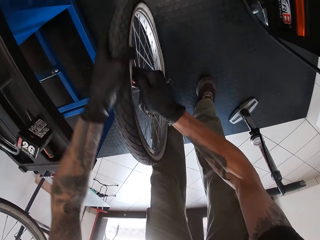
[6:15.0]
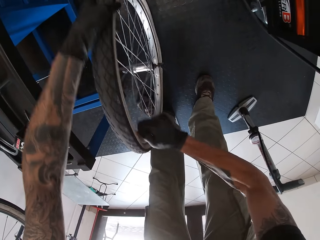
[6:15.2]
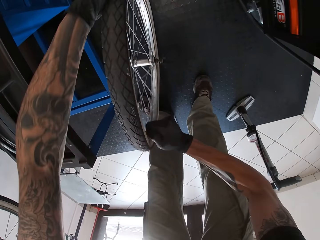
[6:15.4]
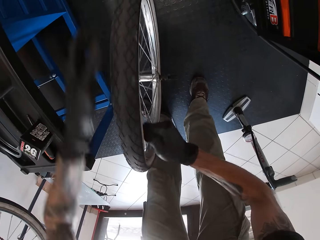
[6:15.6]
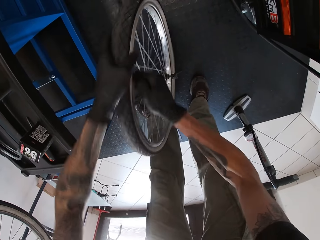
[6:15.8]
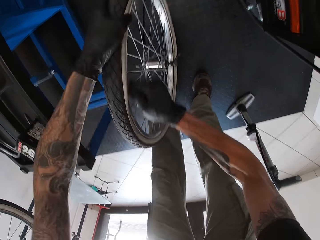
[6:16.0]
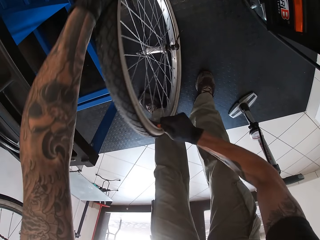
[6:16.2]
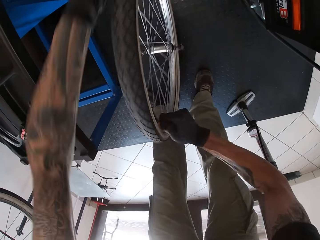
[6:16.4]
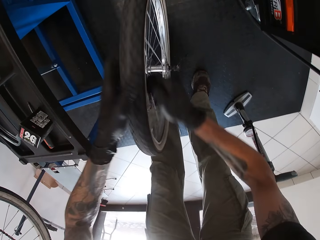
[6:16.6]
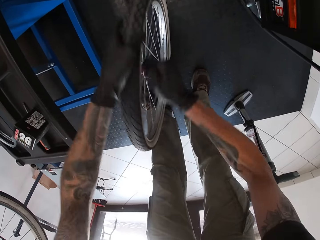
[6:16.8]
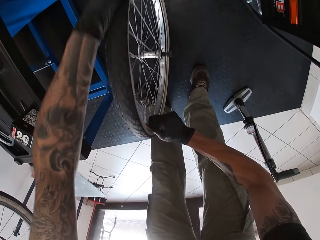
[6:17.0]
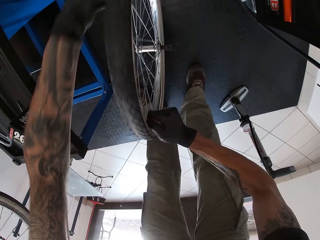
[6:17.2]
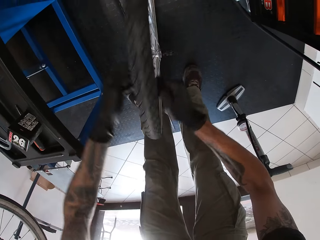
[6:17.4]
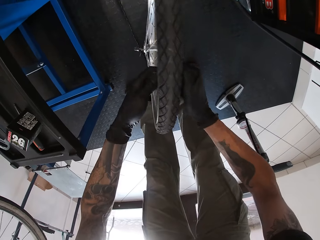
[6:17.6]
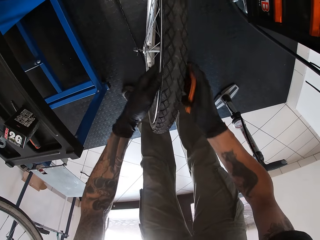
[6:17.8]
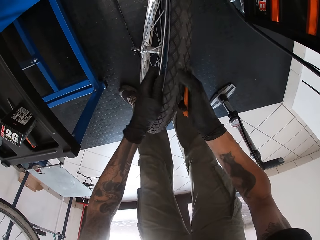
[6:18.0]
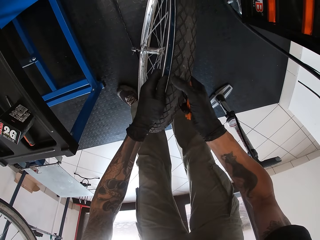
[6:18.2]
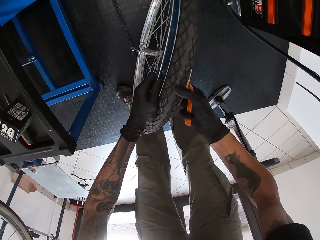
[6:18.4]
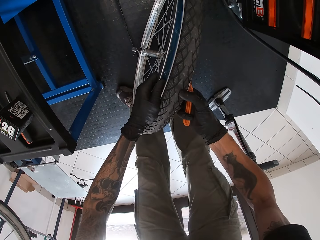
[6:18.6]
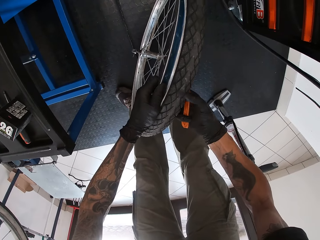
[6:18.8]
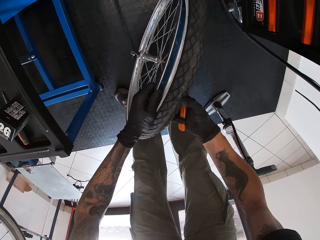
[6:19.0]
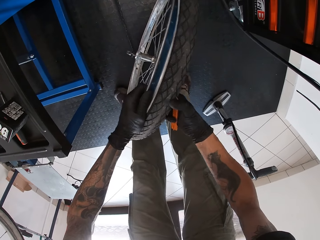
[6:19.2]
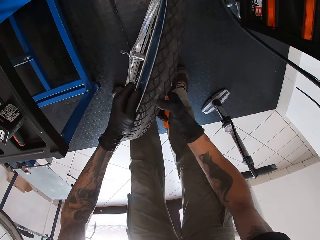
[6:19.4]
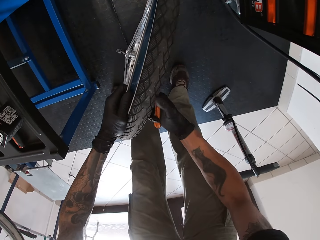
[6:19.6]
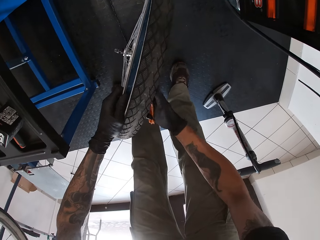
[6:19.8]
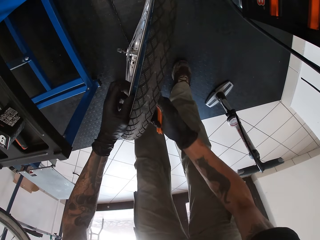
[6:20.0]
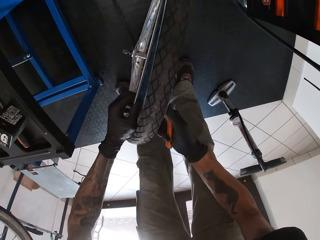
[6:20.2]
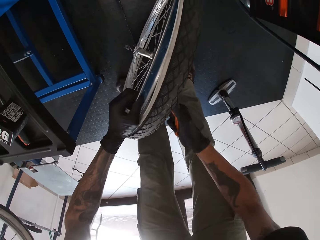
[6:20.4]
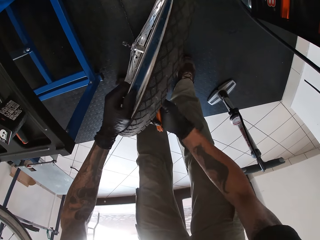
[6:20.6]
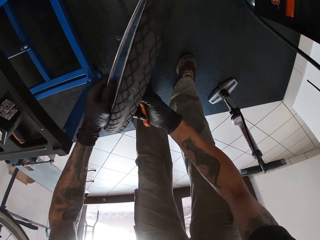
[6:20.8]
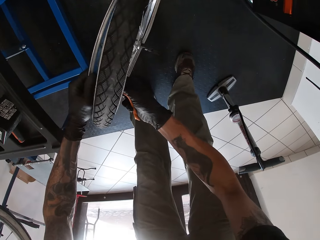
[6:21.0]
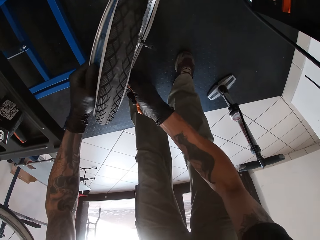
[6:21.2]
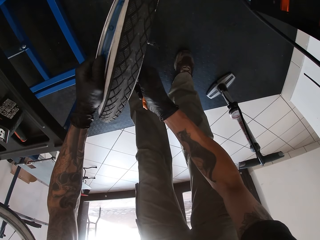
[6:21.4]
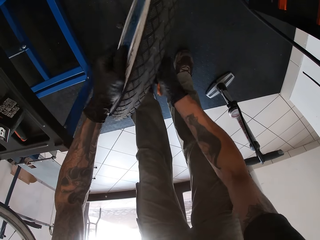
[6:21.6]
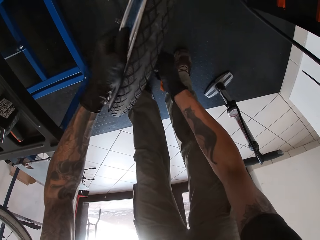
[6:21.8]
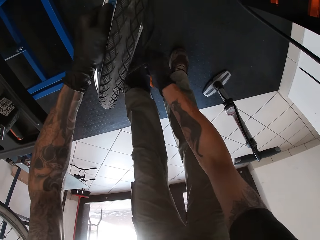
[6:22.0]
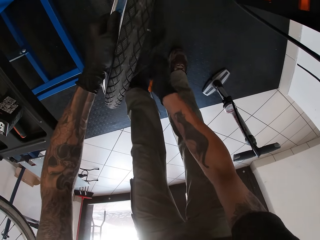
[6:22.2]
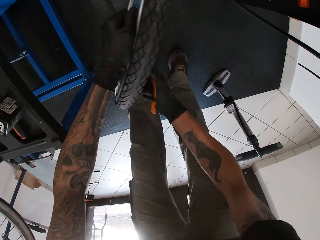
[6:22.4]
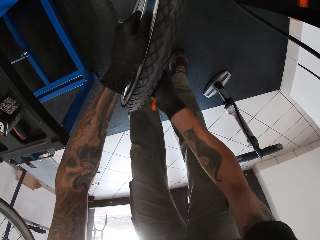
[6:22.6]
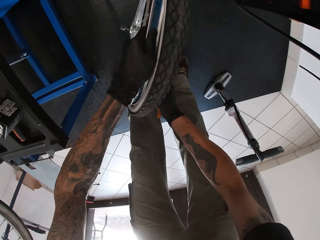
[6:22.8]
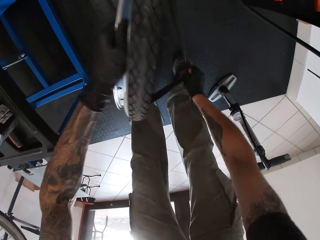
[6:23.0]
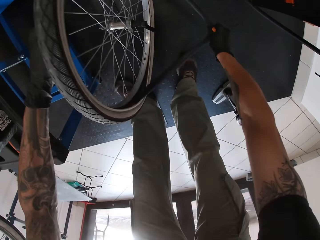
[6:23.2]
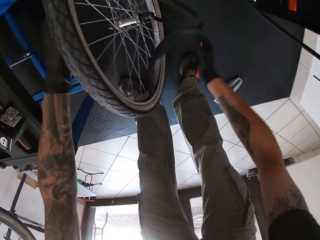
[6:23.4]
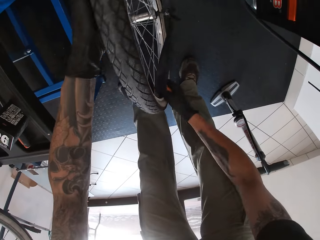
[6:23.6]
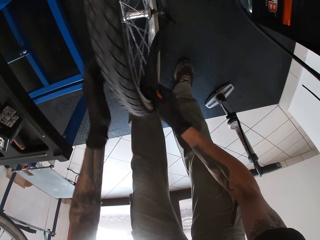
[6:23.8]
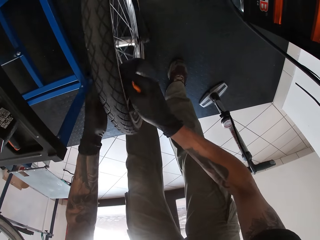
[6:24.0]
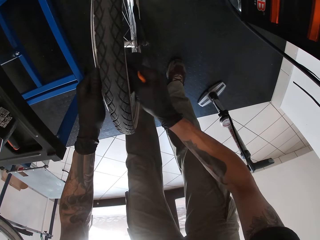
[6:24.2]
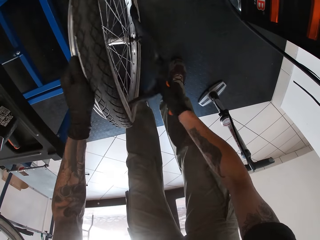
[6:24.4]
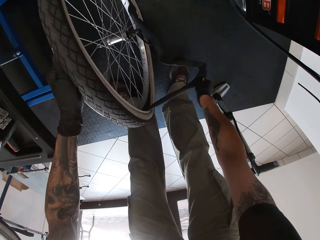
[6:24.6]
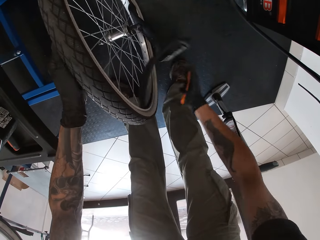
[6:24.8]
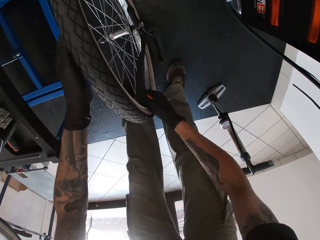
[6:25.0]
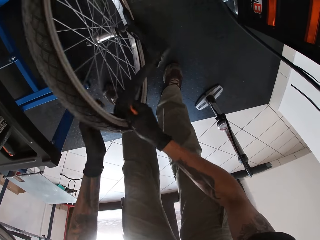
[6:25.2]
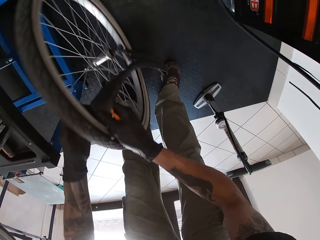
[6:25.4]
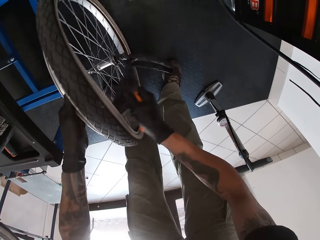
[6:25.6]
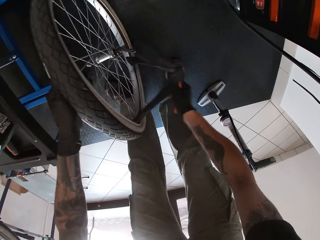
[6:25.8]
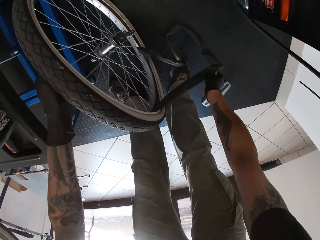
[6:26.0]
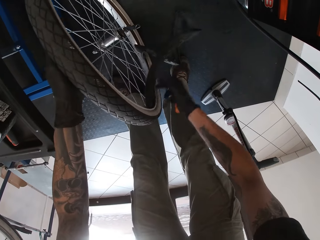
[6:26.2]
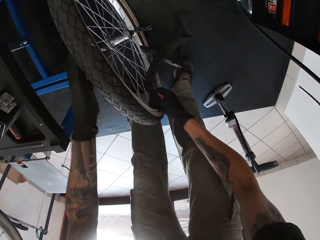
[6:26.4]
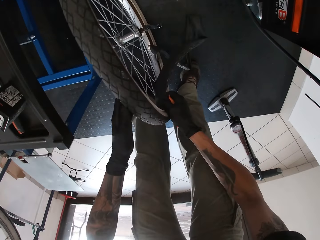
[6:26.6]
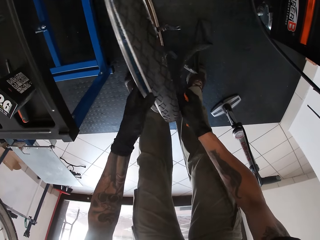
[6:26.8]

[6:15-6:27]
The camera wearer brings out a bicycle inner tube from the bicycle with his right hand.

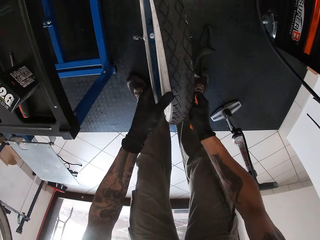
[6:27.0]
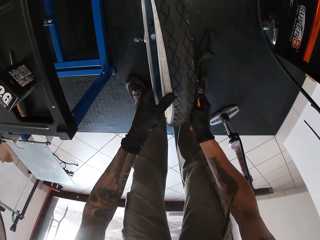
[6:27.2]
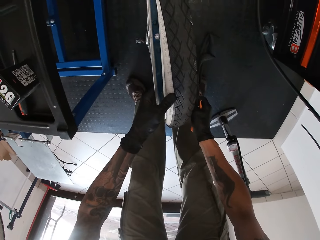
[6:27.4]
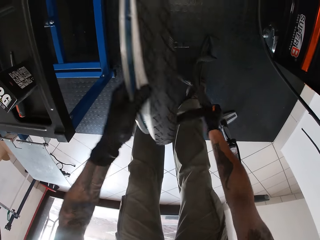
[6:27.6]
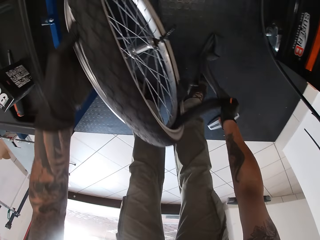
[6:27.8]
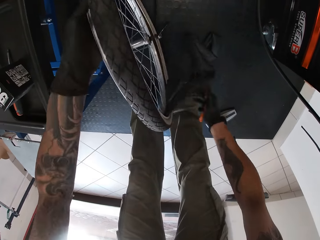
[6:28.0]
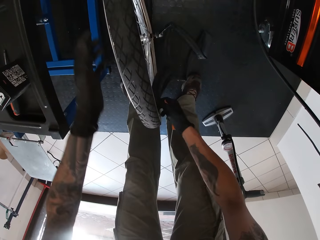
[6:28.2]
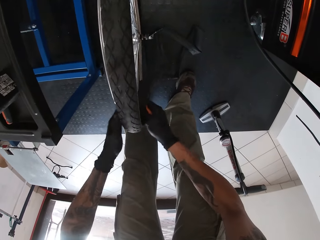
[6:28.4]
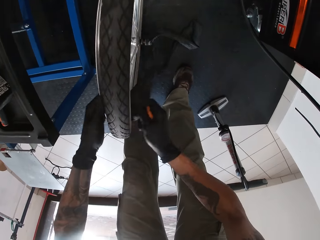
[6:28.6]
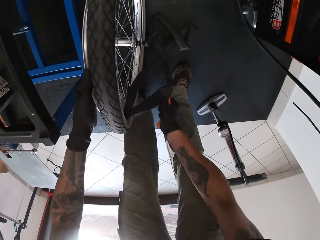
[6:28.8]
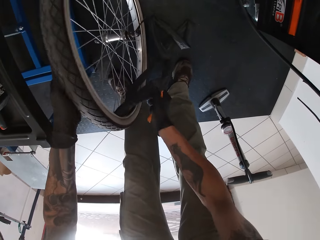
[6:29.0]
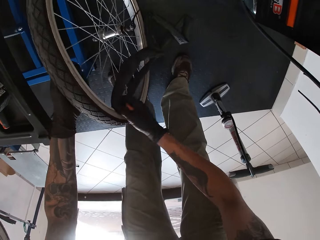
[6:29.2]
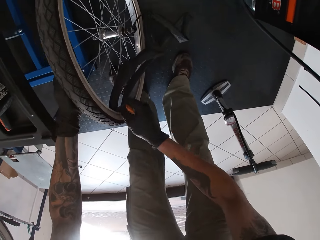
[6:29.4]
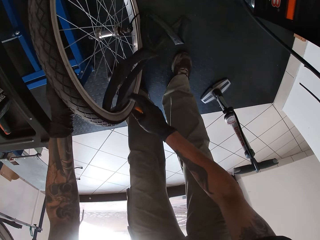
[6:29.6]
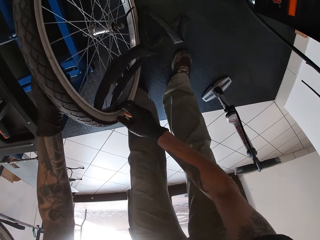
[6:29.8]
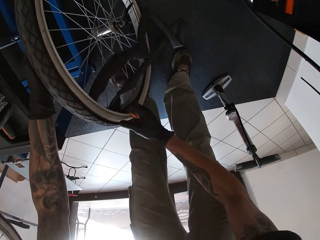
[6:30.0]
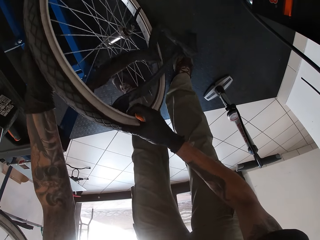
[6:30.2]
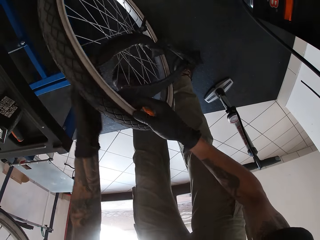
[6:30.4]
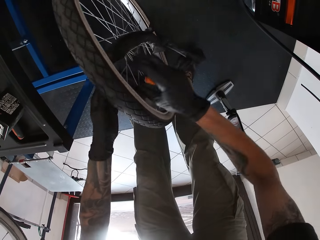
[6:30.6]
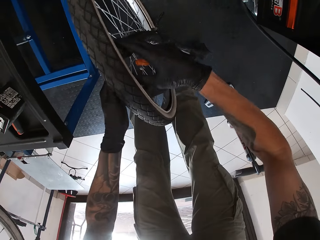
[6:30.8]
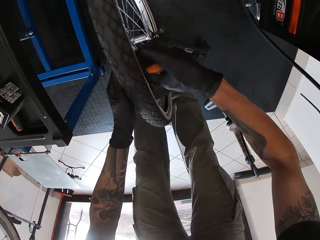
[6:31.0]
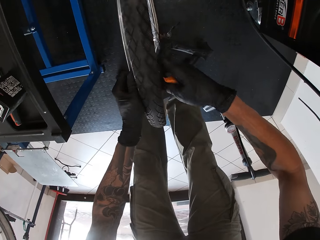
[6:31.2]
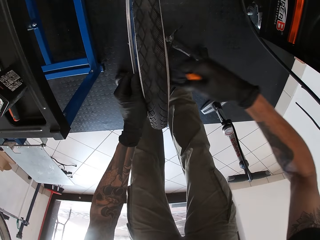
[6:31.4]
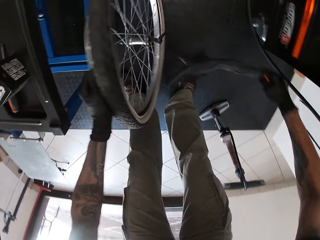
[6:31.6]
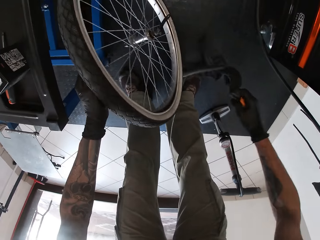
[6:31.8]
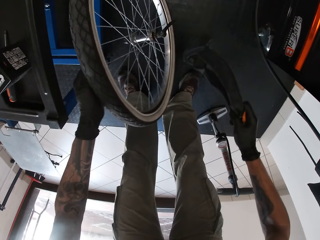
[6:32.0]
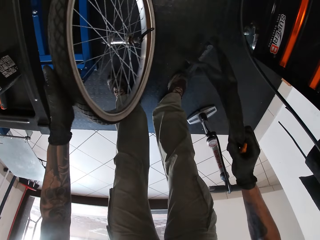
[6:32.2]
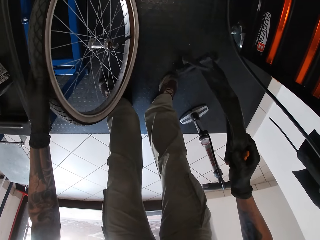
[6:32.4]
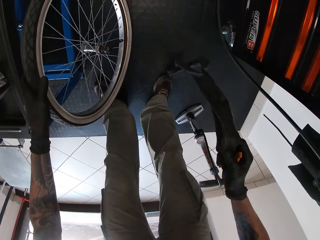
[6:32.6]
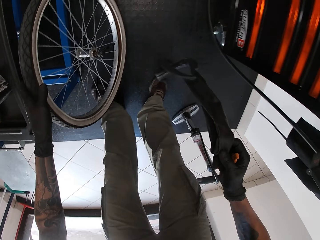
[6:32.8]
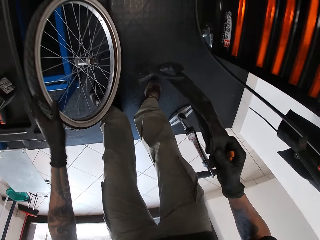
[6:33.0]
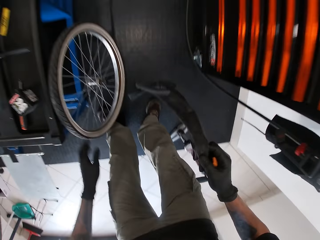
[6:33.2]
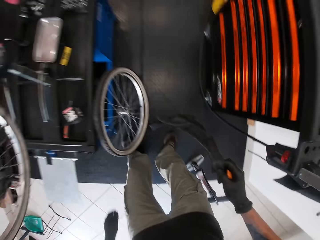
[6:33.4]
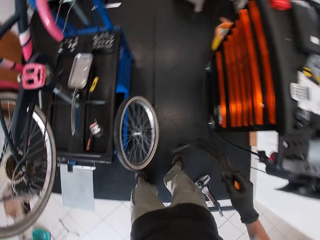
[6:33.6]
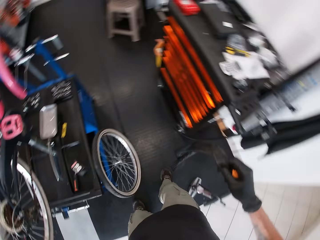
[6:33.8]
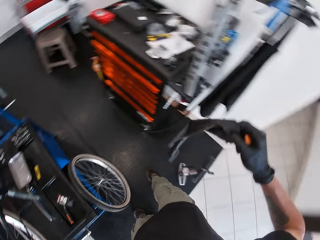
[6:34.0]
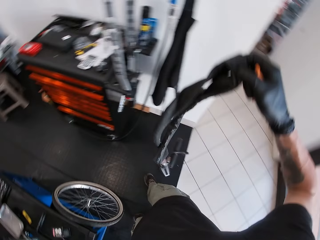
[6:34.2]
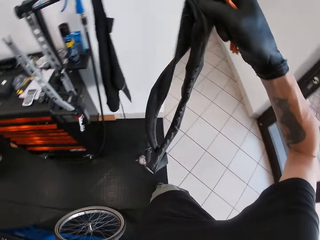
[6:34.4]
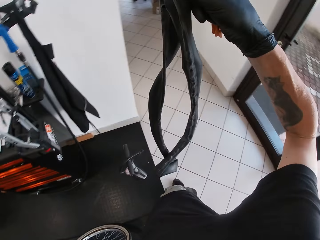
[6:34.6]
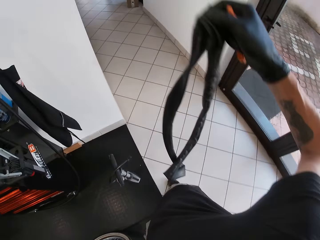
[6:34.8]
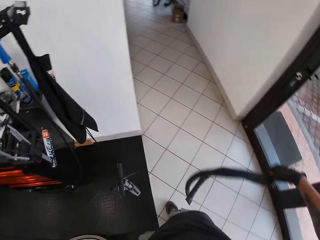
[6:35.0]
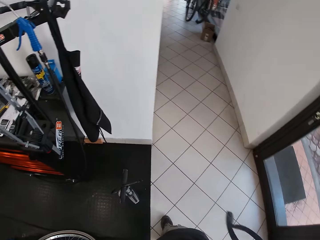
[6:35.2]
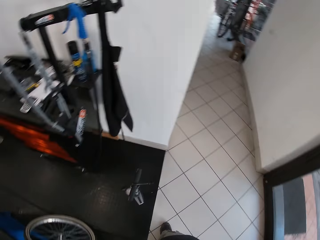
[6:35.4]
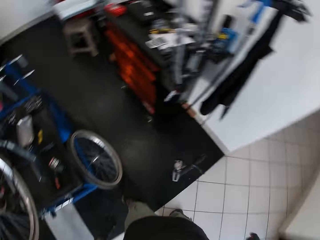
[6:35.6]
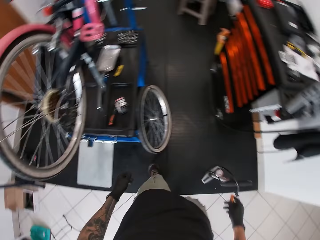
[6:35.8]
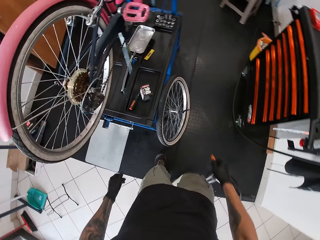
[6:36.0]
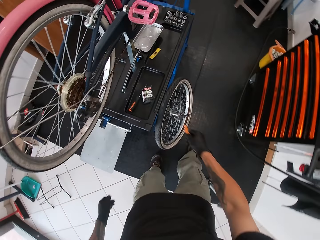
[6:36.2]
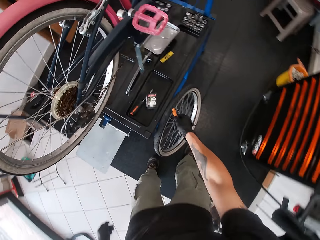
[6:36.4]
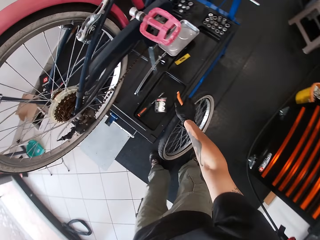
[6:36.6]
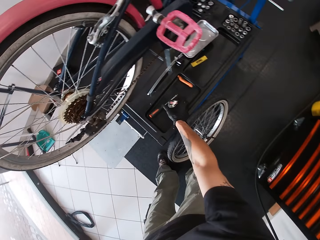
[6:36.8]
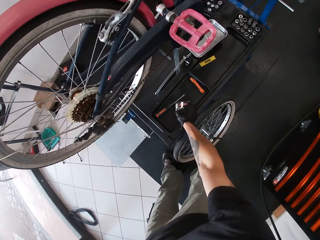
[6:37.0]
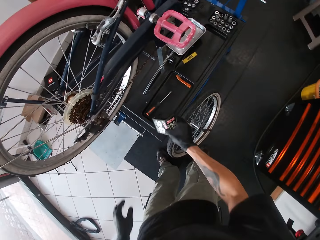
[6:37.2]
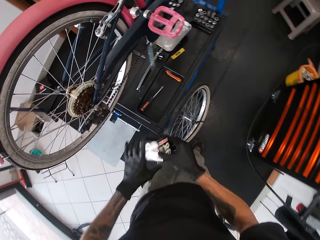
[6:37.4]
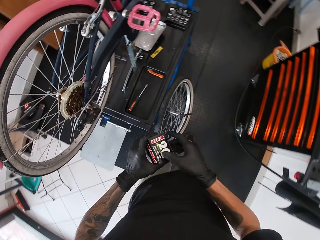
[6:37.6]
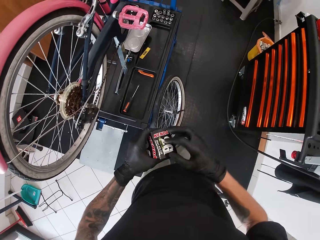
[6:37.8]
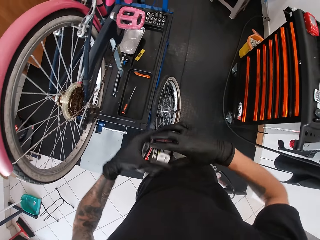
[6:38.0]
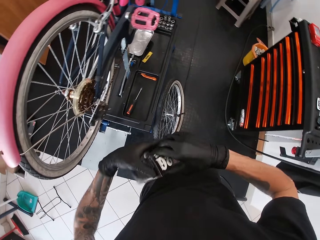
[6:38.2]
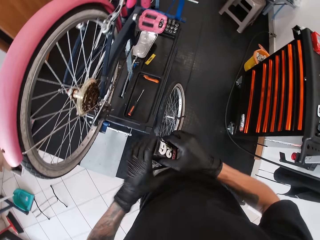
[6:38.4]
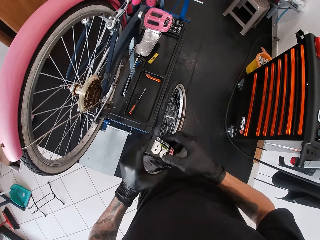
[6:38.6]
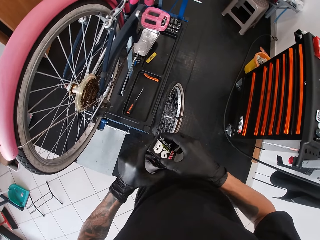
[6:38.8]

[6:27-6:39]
The camera wearer holds the bicycle inner tube with his right hand. He rests the bicycle tyre on a bicycle service ramp with his left hand. He takes the bicycle tube and puts the bicycle tube down. He drops the bicycle tyre lever on the bicycle service ramp with his right hand. He picks up a pack from the bicycle service ramp with his right hand. He holds the pack with his left hand.
